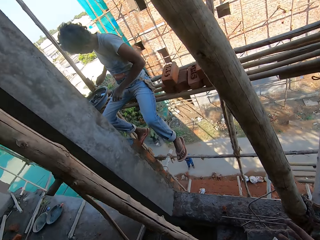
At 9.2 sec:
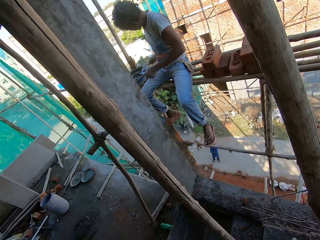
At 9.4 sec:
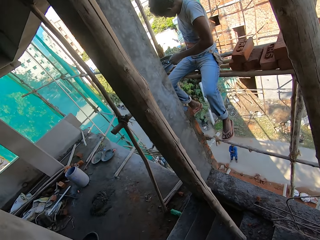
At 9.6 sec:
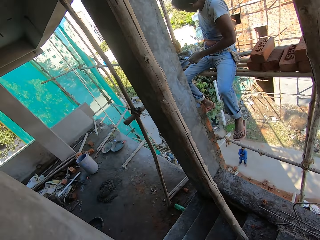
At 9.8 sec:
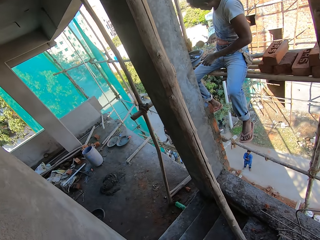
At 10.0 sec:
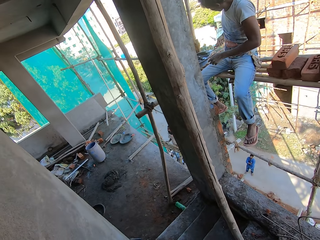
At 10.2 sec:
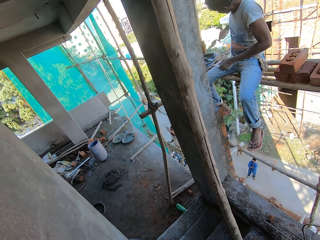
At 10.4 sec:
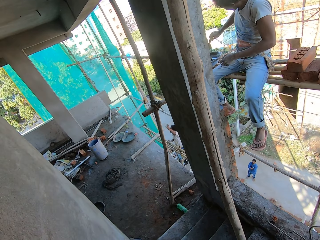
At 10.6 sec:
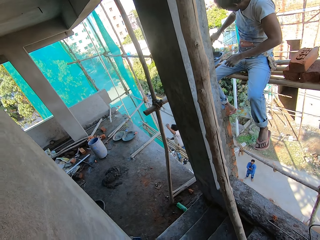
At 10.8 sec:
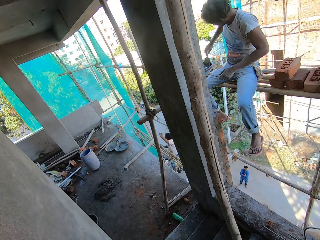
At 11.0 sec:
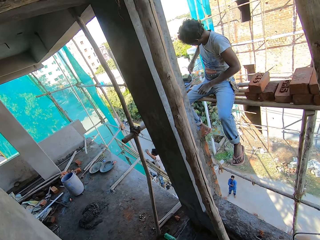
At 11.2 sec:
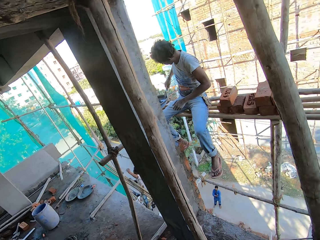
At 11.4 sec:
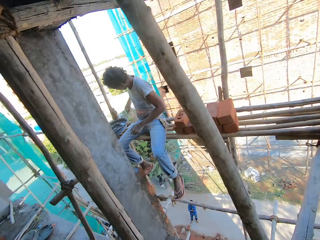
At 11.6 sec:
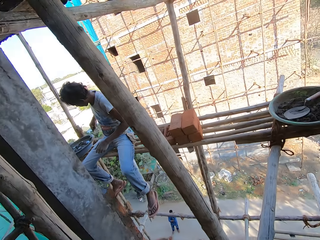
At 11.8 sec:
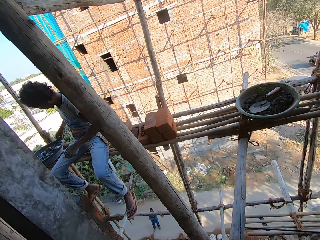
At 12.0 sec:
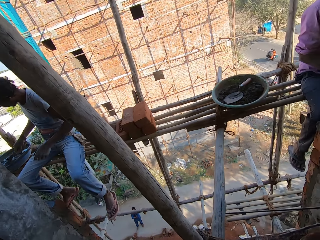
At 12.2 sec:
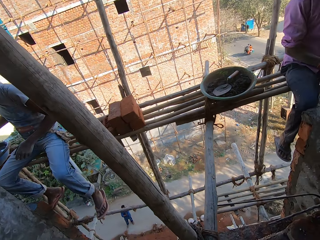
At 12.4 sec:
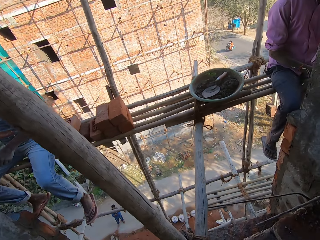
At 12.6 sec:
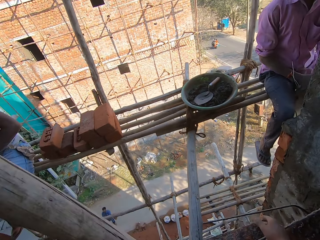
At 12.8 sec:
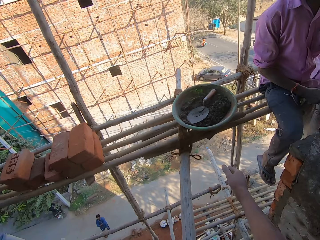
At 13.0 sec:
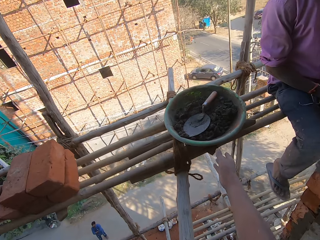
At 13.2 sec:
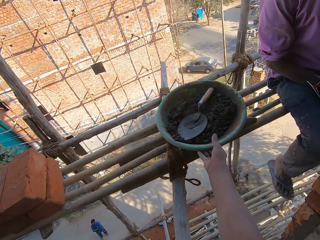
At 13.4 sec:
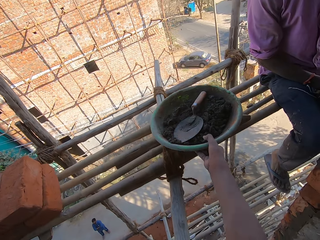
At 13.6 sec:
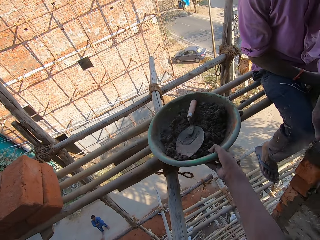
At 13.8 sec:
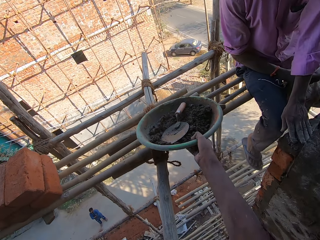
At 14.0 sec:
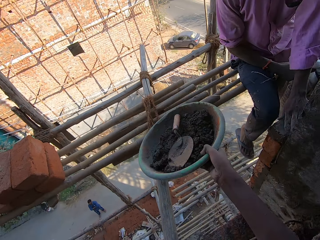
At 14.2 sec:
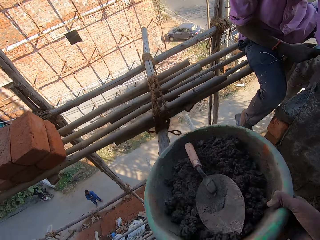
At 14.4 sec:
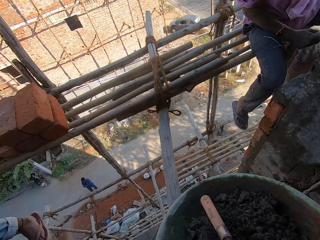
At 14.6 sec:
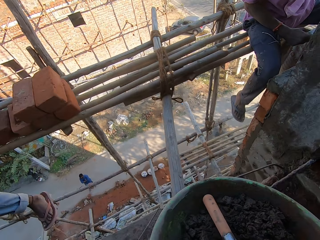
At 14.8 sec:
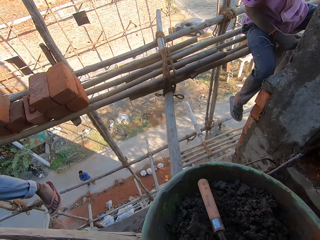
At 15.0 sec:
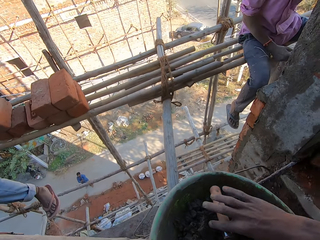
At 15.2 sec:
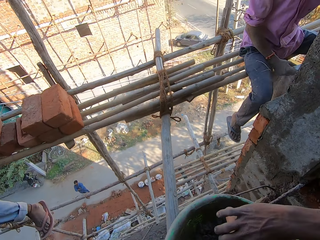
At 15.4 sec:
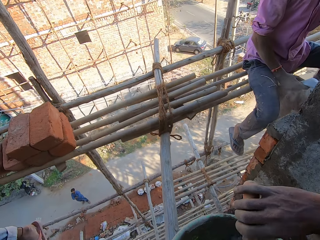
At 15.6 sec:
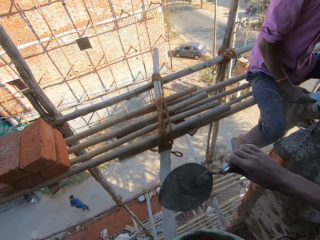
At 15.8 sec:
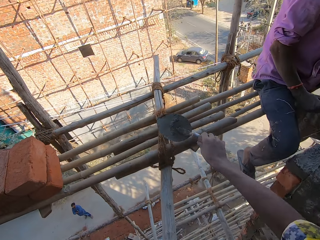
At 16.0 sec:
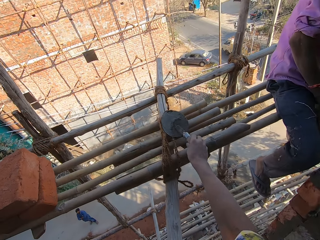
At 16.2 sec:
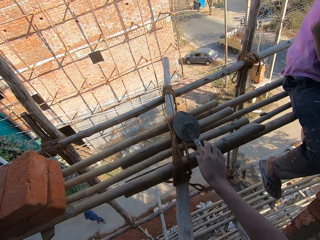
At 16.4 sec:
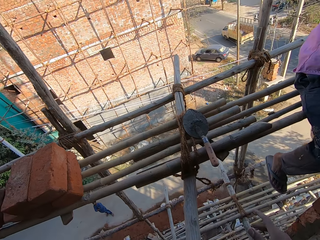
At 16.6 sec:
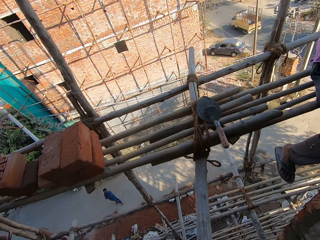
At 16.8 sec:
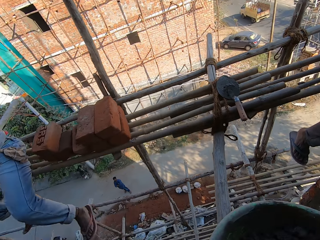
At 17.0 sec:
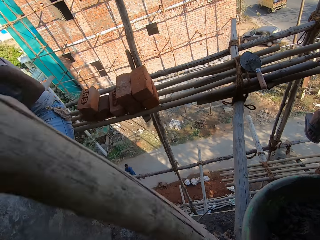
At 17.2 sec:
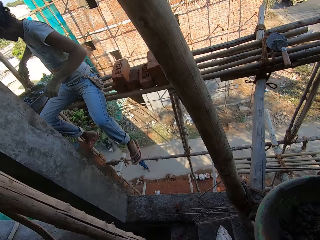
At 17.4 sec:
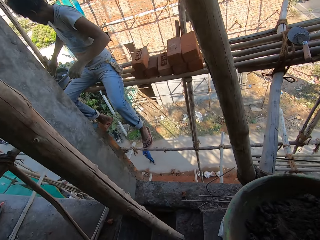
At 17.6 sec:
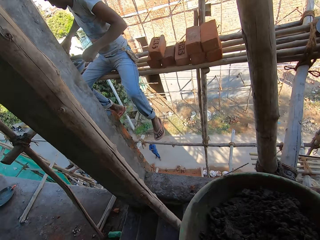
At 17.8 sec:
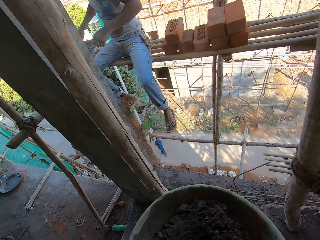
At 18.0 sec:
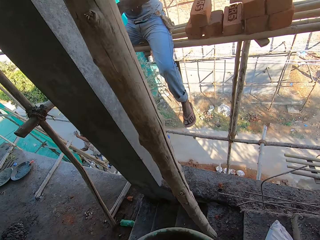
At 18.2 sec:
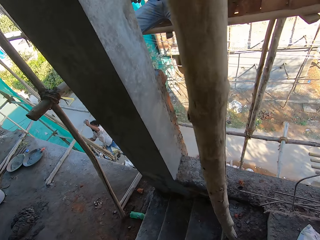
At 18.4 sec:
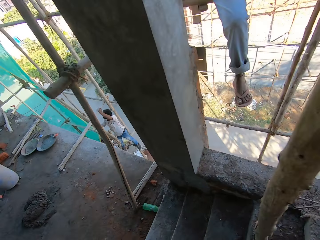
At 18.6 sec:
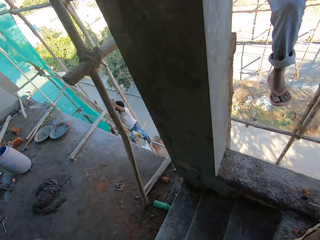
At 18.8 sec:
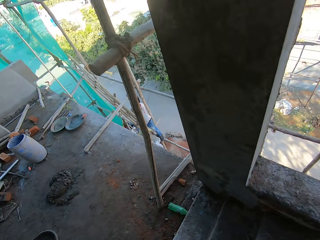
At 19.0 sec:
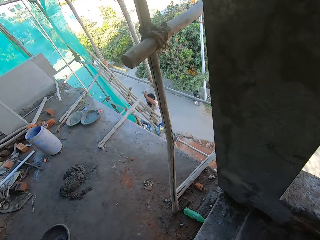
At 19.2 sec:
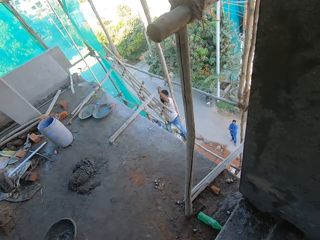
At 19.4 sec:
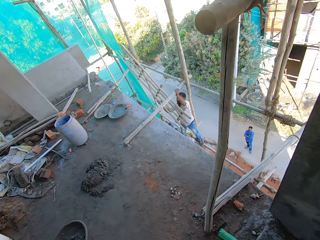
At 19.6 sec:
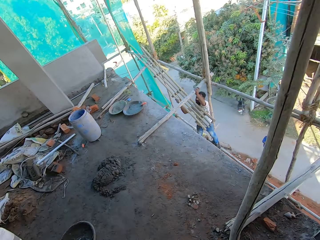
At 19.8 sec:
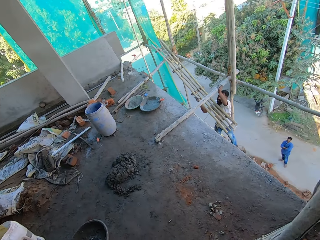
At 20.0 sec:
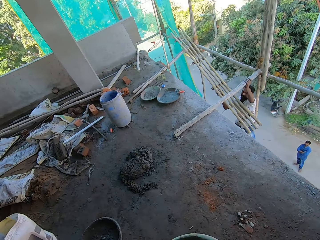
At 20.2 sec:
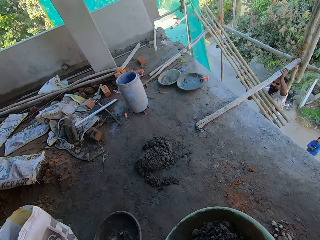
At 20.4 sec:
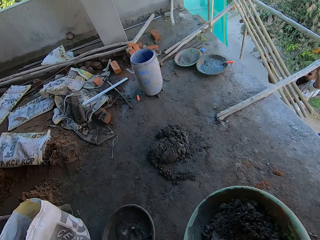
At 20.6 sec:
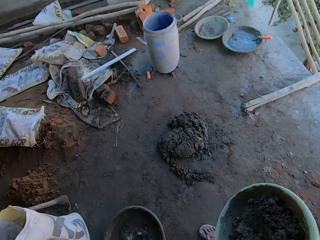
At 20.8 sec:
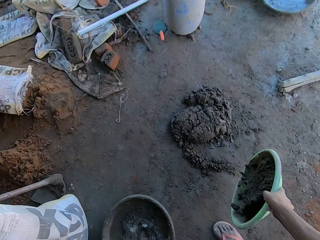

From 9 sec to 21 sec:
The camera wearer moves around. They pick a tray. They carry a basin. They pick a shovel or trowel from the basin. They place the shovel on the woods. They walk.

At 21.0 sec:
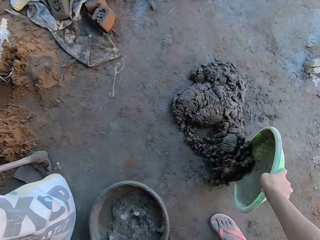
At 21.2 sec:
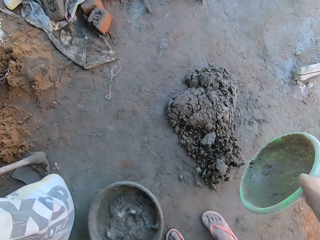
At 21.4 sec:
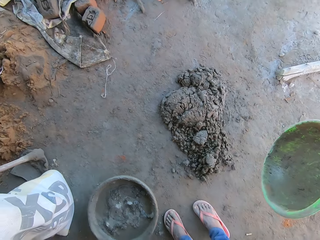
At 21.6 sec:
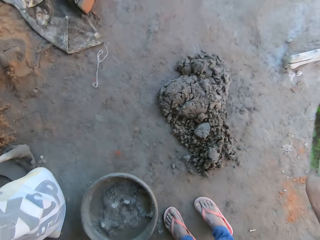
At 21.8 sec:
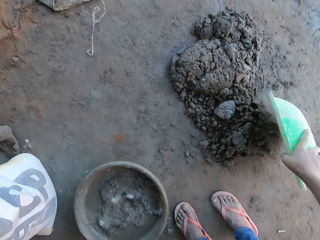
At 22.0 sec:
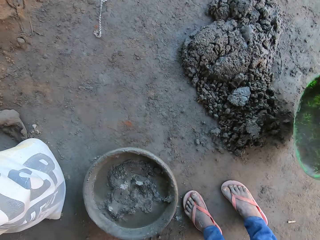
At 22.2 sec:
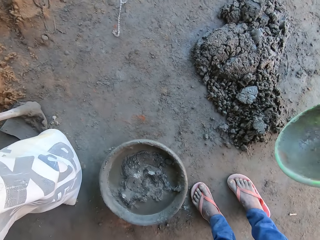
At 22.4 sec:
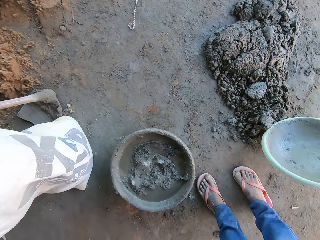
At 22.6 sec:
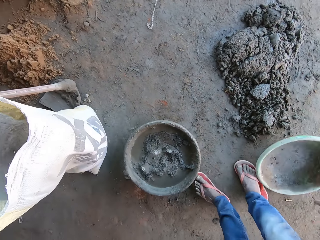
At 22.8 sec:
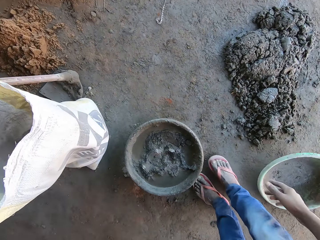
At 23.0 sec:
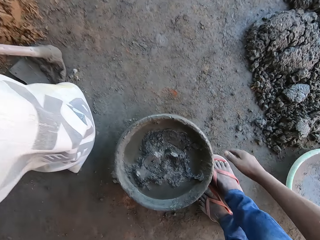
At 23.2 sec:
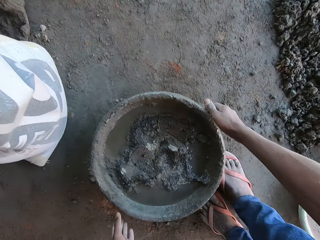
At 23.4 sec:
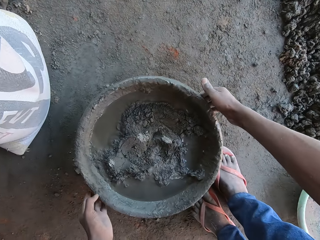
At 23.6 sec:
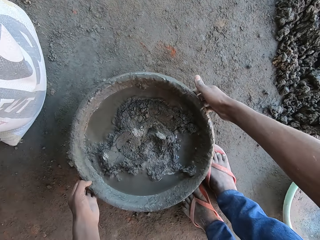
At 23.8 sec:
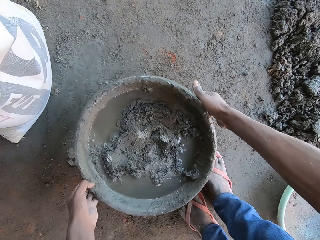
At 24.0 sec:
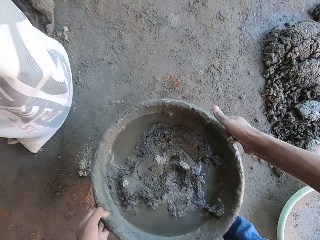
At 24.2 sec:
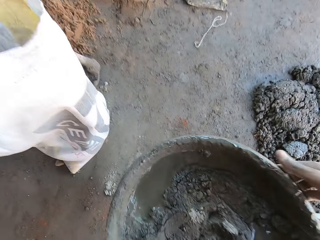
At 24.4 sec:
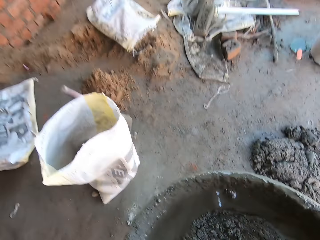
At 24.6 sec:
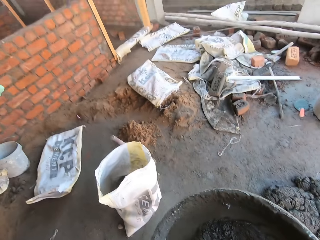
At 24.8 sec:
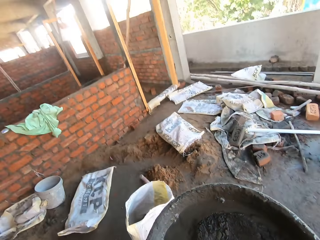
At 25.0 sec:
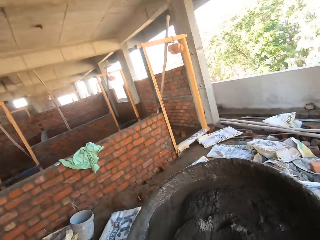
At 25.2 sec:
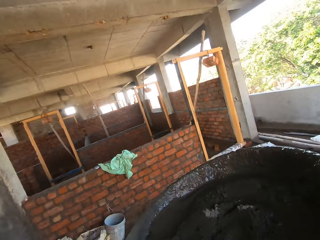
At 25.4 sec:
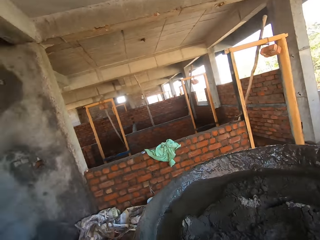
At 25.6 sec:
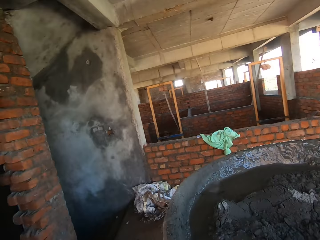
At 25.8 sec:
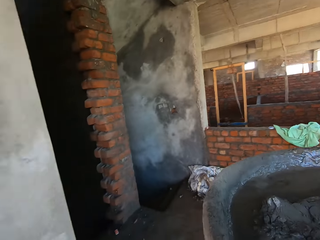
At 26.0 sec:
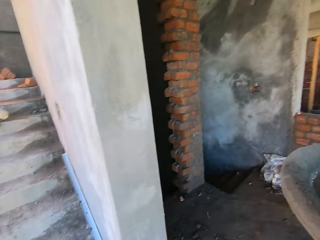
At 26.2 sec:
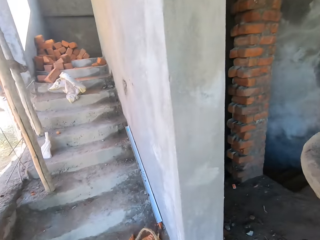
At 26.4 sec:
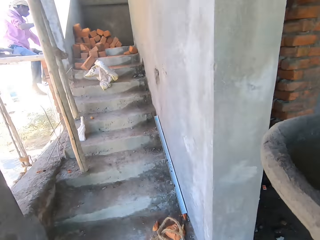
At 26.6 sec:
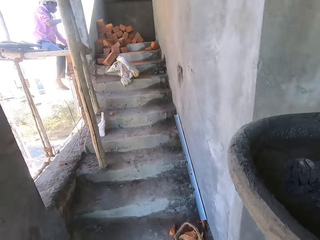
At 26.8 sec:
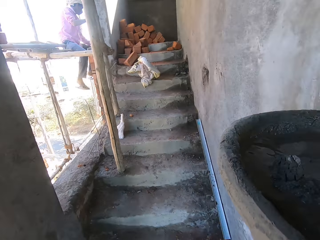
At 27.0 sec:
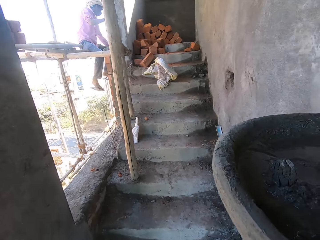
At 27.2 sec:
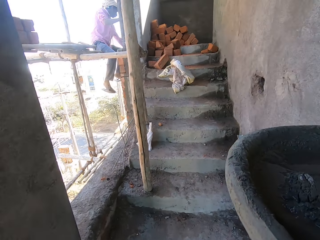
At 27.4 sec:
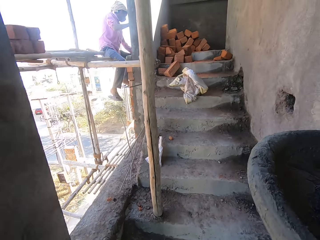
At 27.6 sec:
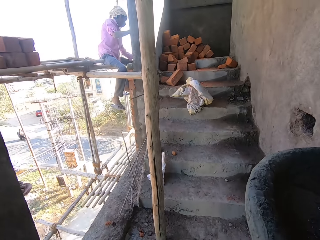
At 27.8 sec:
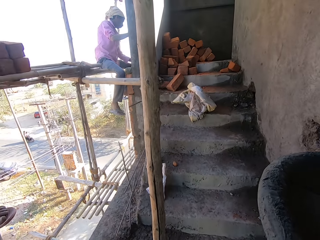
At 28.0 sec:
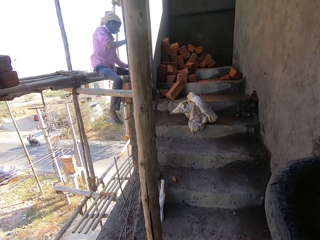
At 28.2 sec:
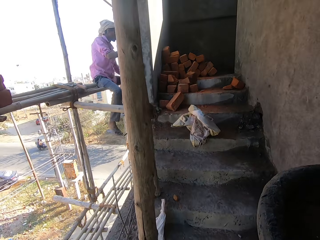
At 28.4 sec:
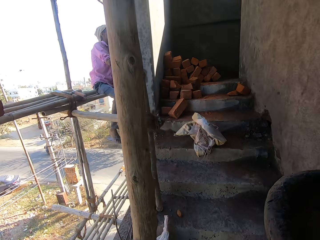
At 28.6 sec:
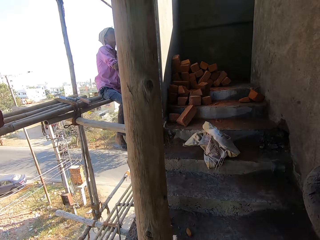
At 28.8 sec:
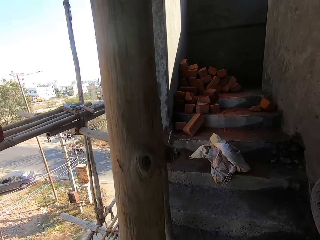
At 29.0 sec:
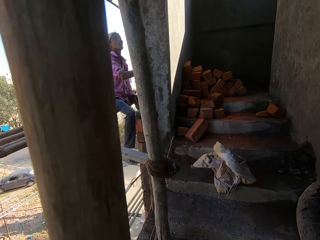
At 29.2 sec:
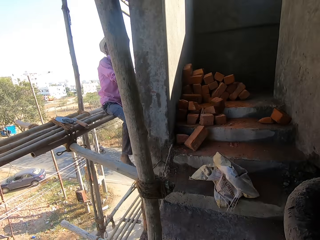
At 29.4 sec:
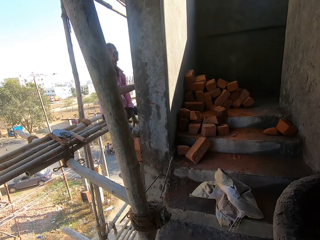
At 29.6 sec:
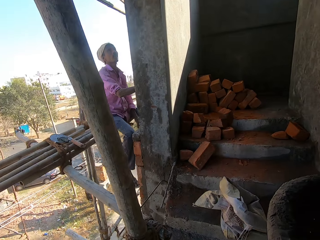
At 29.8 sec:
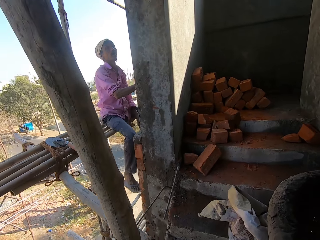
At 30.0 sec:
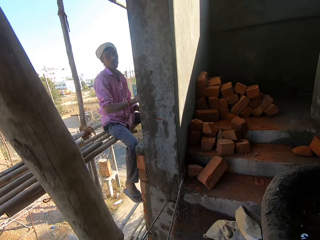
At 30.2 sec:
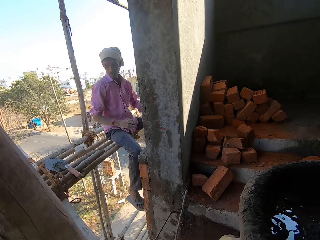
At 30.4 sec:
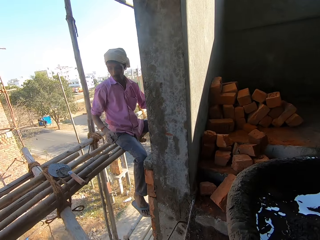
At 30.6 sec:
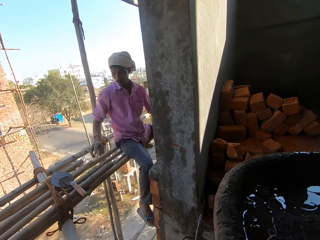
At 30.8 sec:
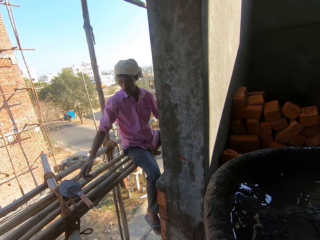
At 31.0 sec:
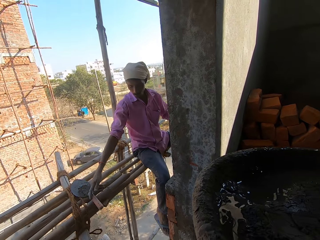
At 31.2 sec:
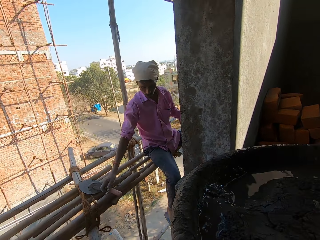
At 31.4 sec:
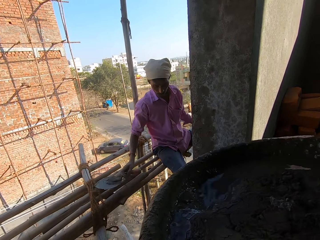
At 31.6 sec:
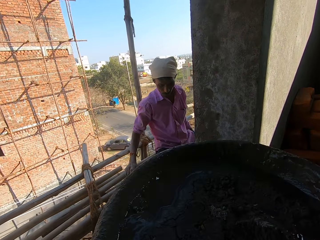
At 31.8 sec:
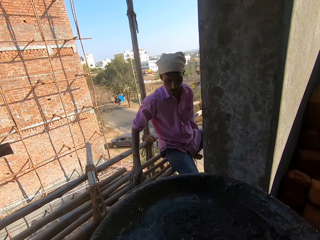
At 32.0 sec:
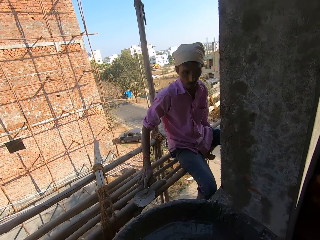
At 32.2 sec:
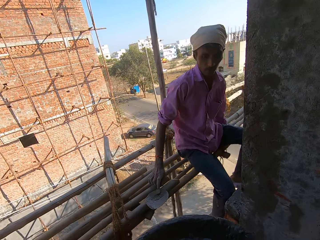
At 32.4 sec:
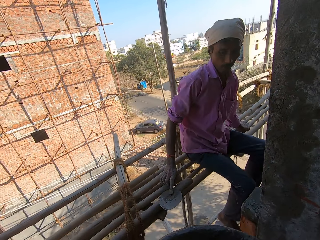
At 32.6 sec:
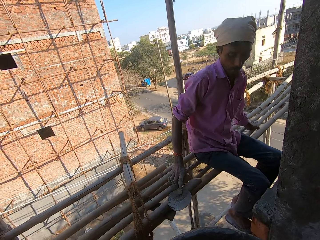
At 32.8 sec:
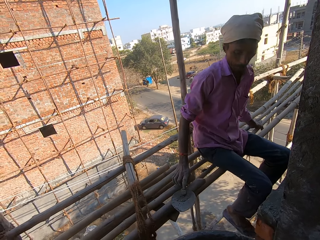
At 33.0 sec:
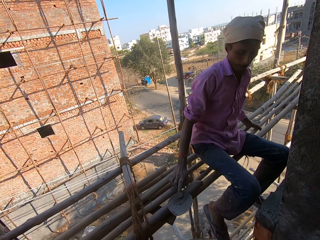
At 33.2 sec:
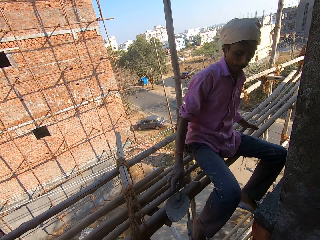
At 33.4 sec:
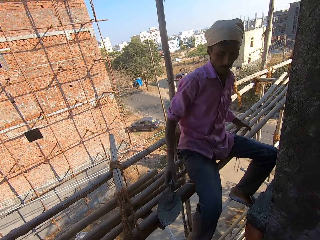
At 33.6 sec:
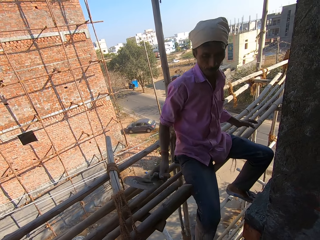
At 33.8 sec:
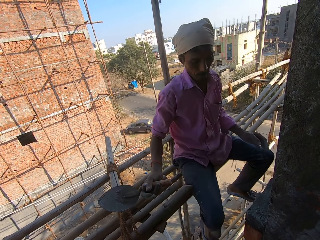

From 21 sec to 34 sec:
The camera wearer puts down the cement. They pour the cement from the basin. They drop the basin on the ground. They carry the basin. They pick the cement tray. They walk. A man picks the trowel.
